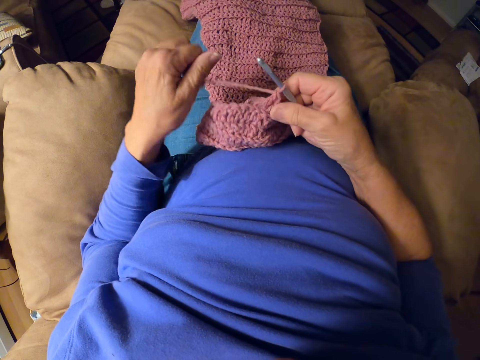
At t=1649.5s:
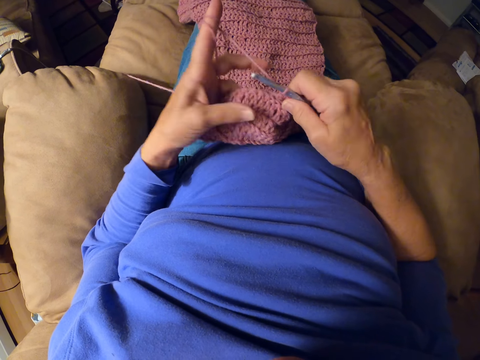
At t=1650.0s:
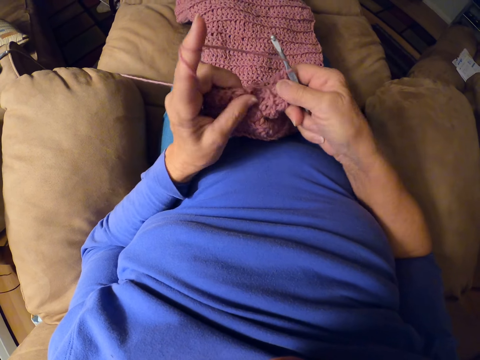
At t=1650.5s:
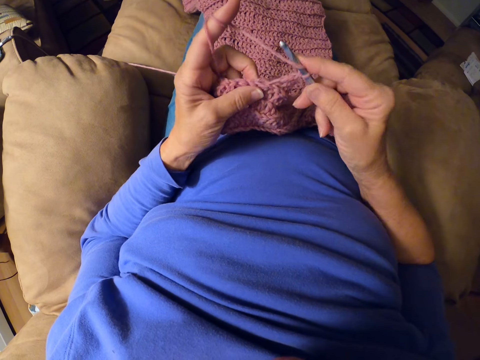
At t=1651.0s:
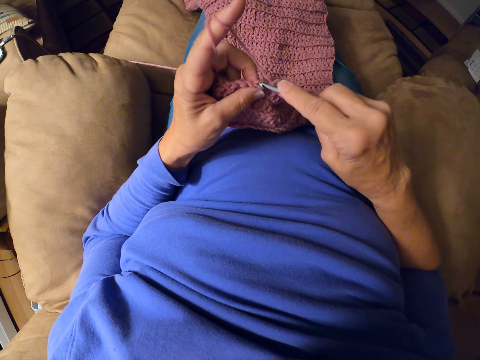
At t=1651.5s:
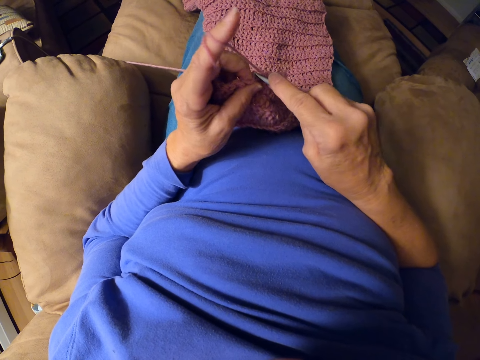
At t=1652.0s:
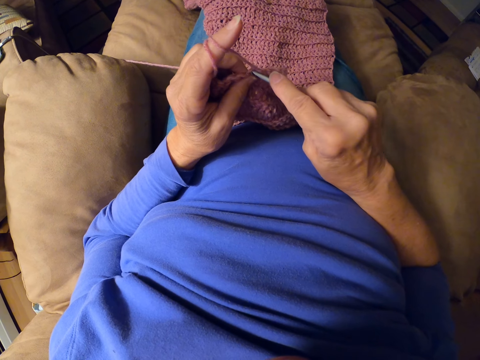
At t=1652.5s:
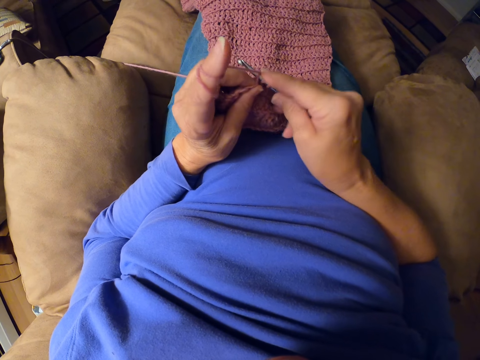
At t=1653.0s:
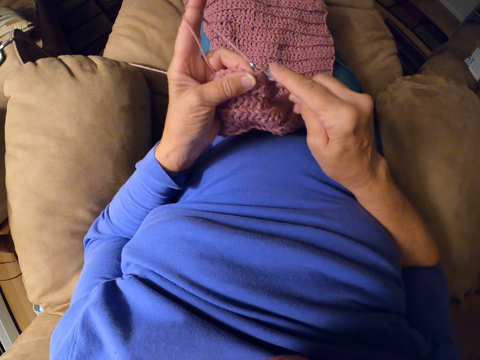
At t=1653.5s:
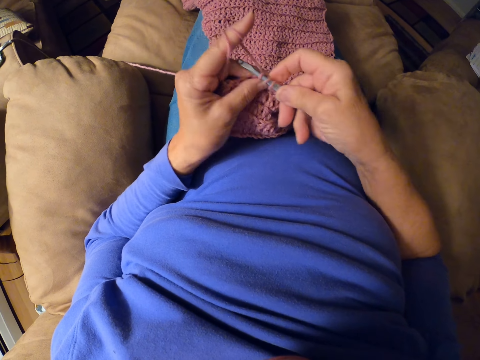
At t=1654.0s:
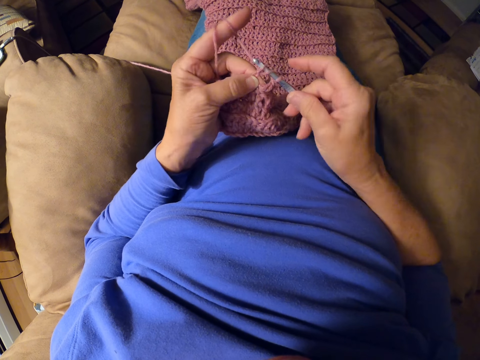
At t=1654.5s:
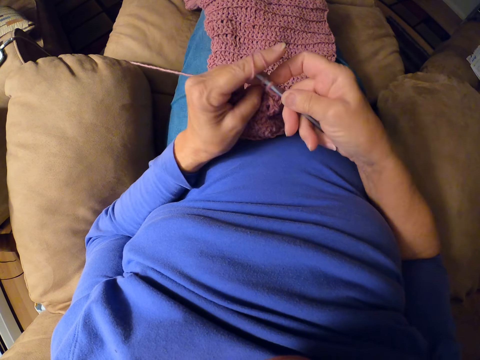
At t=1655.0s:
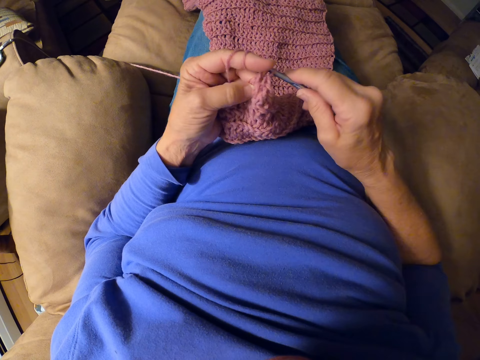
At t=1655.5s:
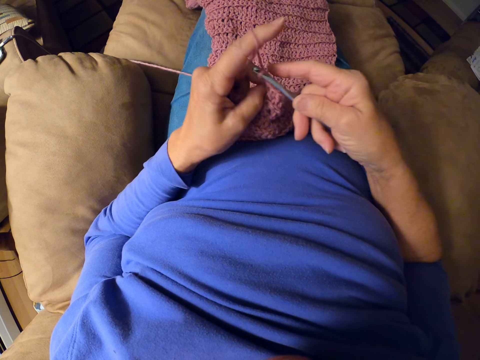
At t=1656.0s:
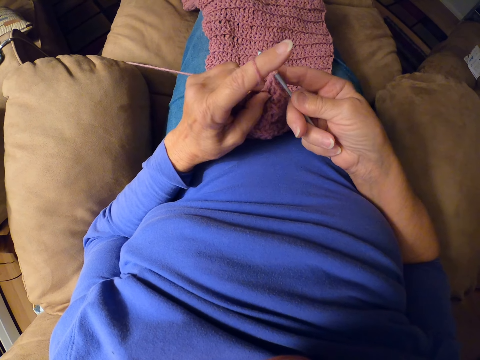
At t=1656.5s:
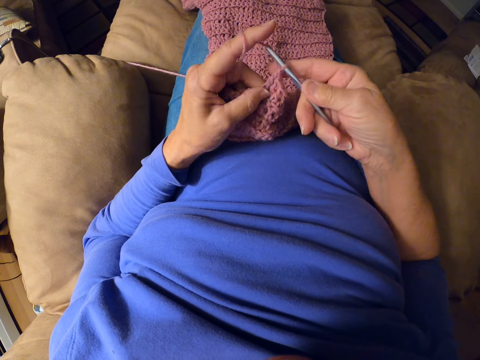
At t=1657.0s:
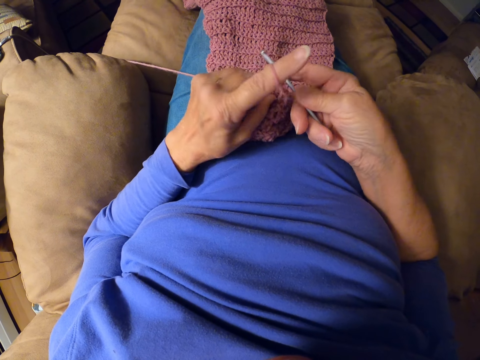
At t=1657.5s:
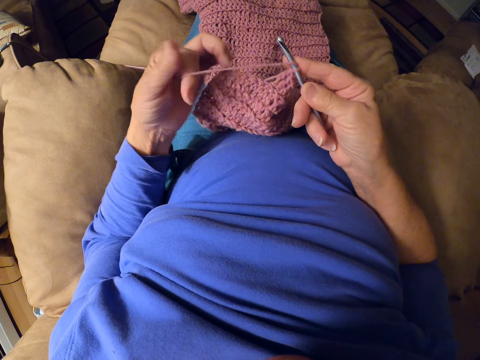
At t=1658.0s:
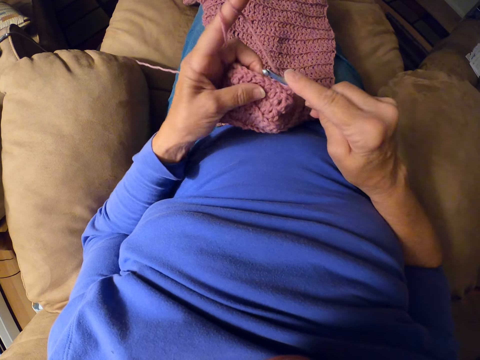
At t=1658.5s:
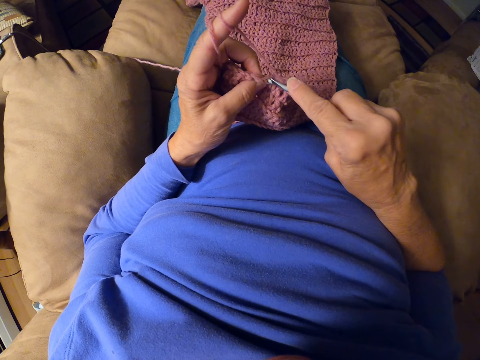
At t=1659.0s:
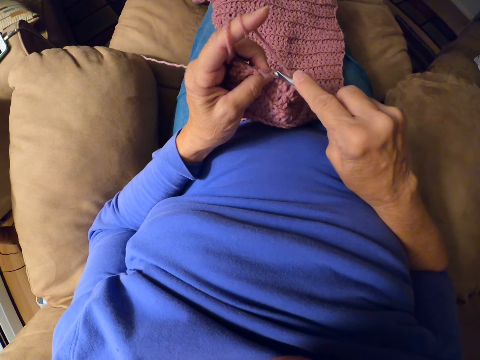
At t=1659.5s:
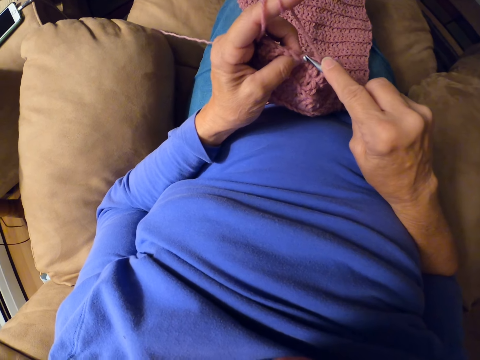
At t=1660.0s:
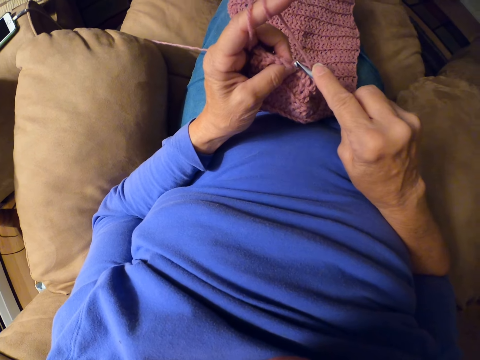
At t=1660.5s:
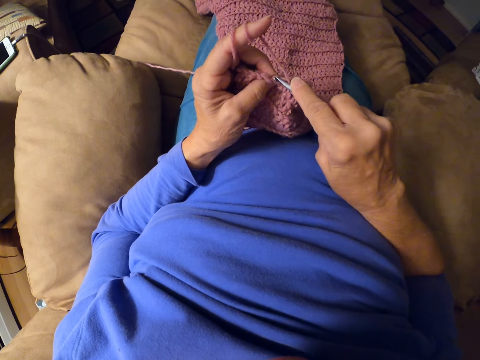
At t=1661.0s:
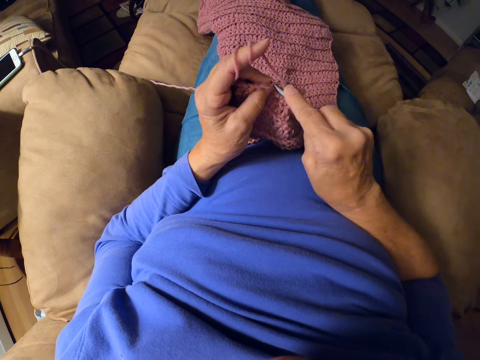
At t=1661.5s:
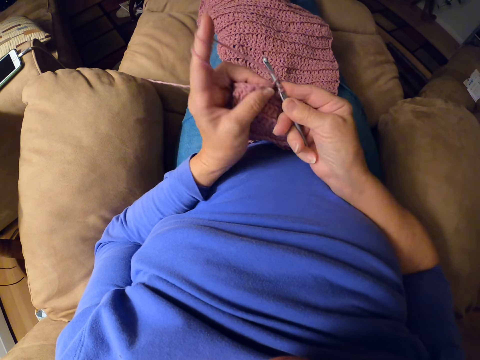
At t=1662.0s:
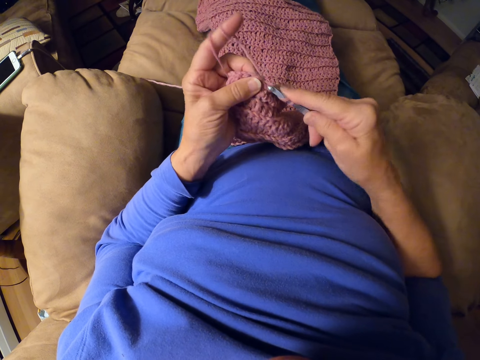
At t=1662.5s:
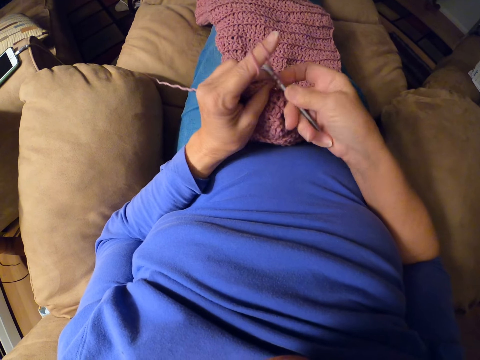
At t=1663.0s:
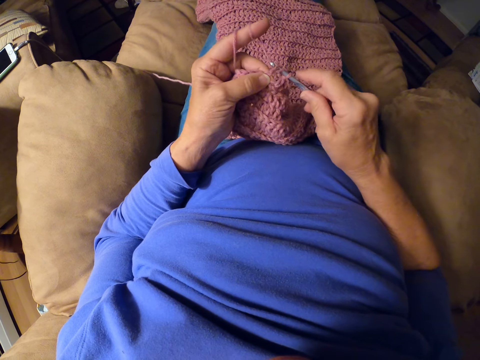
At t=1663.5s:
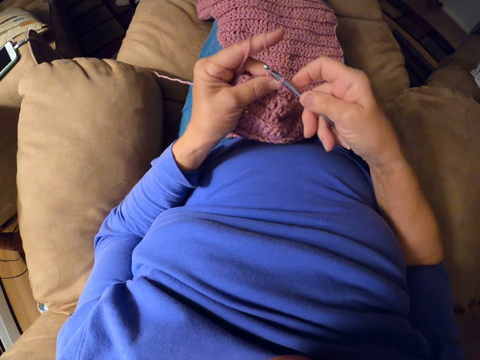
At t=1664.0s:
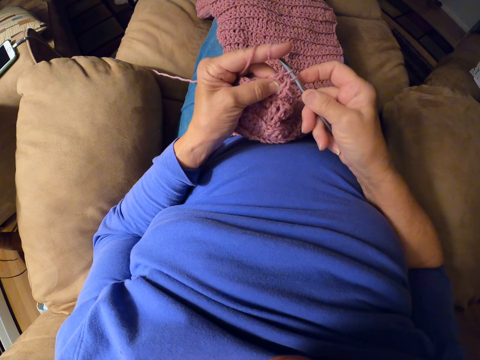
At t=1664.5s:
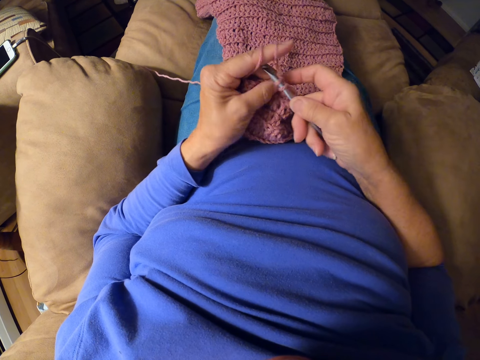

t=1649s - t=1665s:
The camera wearer rolls yarn around her finger. She sews the sweater fabric and crochets with the crochet hook. She rolls the yarn around her finger. She sews the sweater fabric and crochets with the crochet hook.

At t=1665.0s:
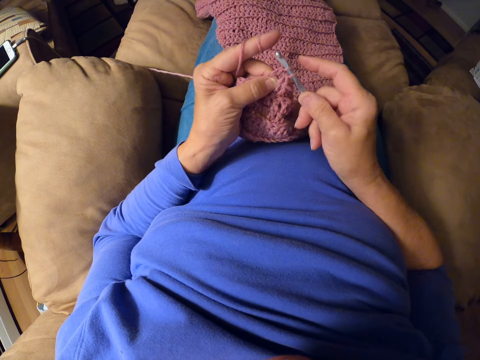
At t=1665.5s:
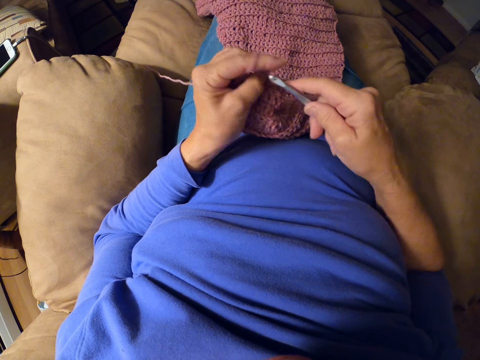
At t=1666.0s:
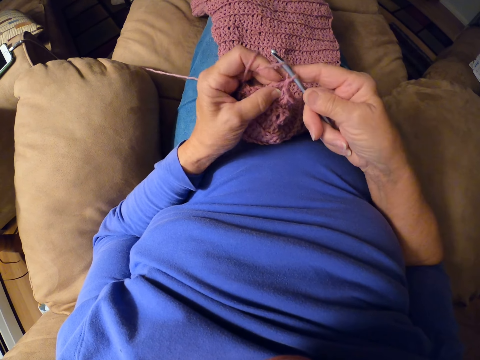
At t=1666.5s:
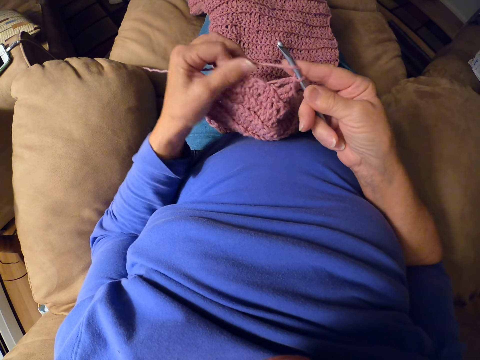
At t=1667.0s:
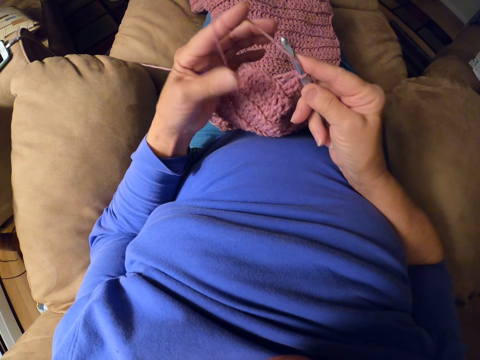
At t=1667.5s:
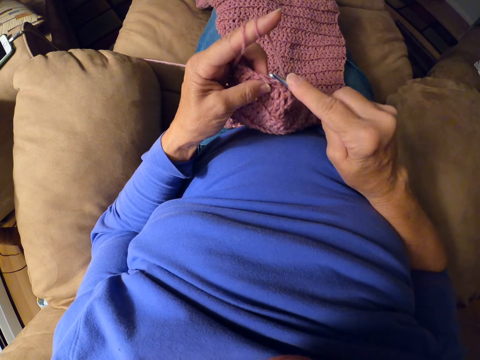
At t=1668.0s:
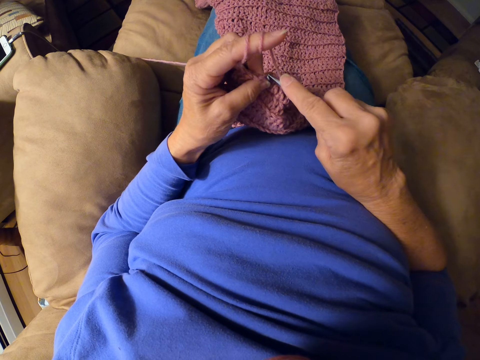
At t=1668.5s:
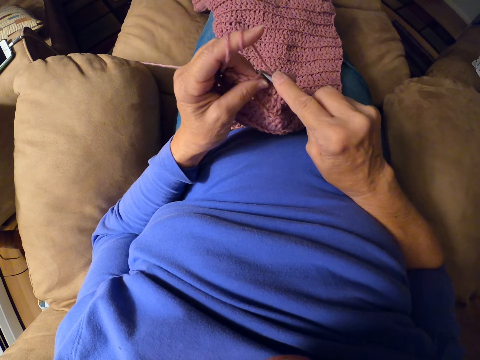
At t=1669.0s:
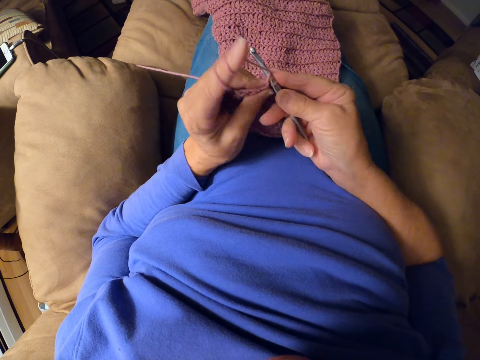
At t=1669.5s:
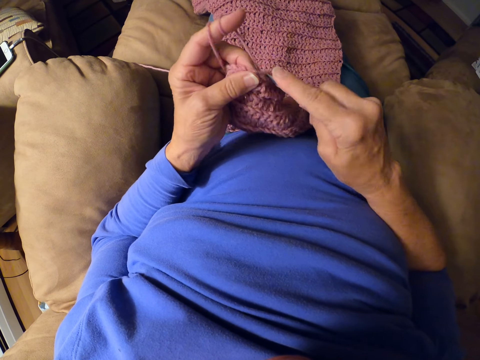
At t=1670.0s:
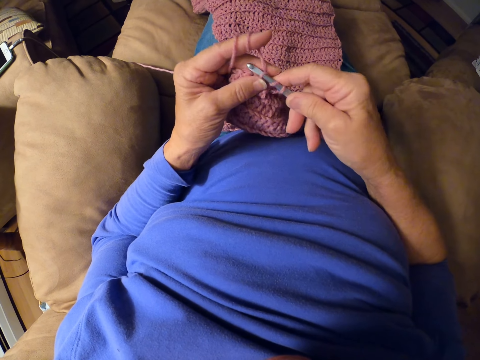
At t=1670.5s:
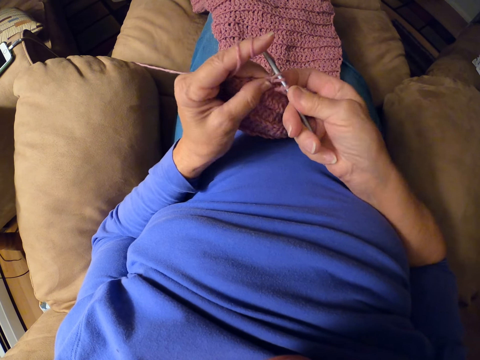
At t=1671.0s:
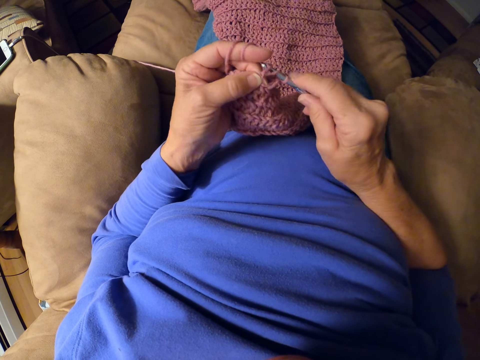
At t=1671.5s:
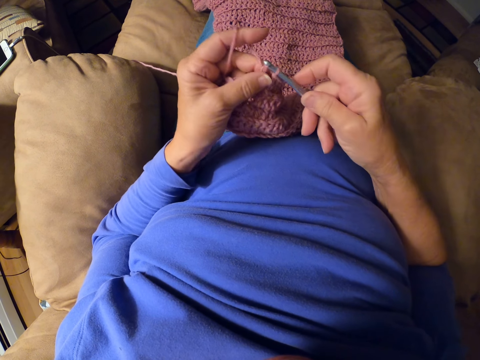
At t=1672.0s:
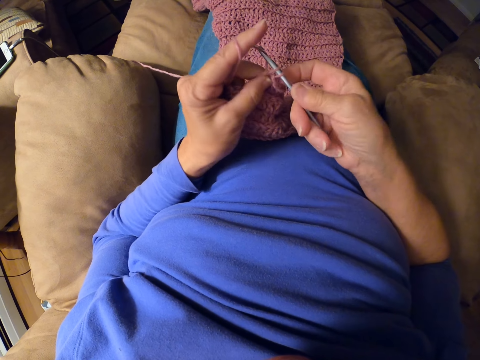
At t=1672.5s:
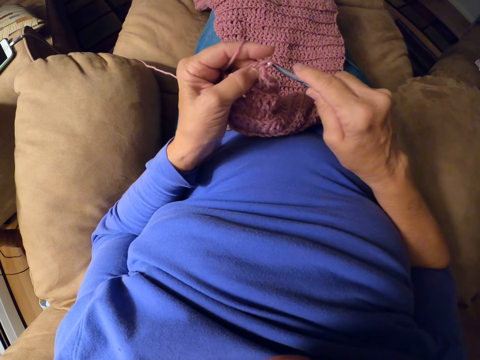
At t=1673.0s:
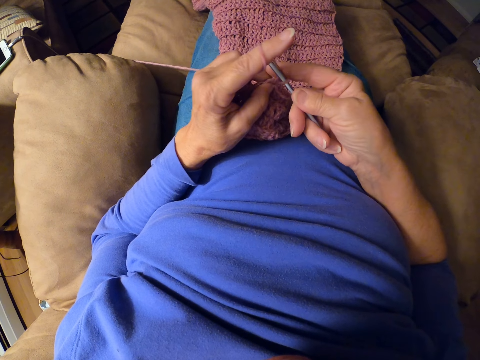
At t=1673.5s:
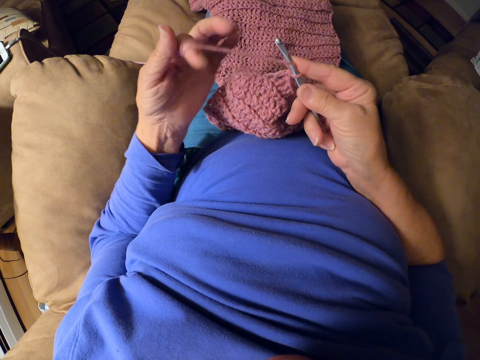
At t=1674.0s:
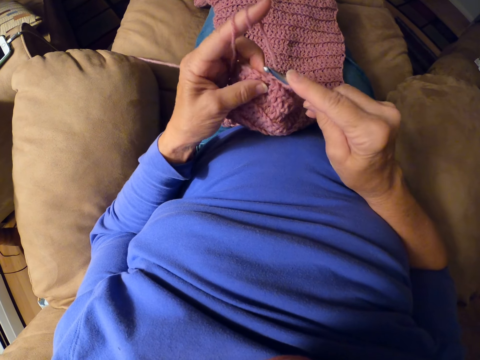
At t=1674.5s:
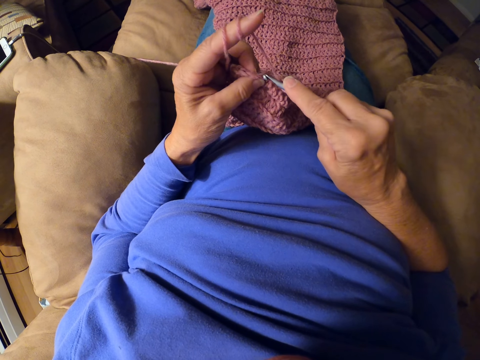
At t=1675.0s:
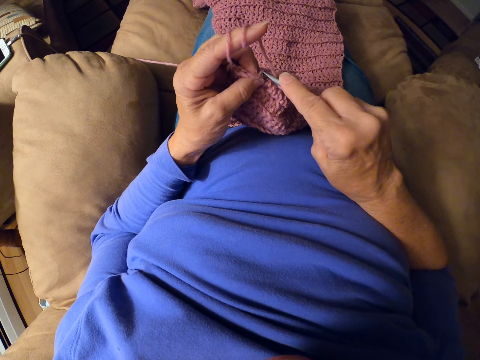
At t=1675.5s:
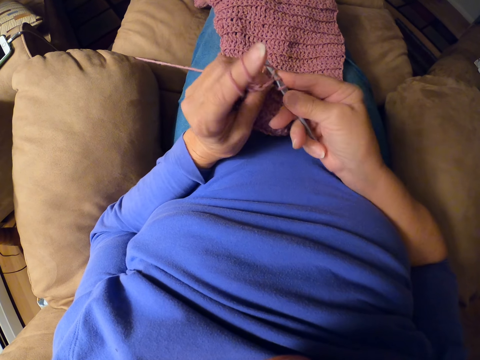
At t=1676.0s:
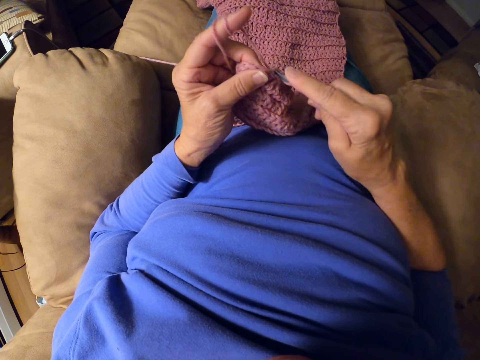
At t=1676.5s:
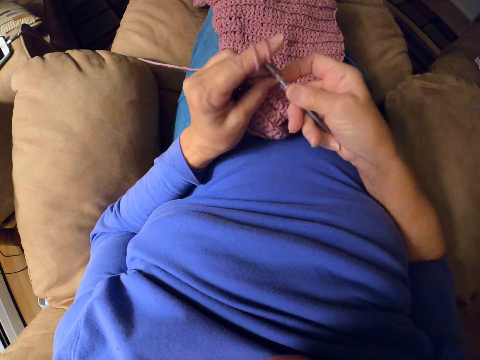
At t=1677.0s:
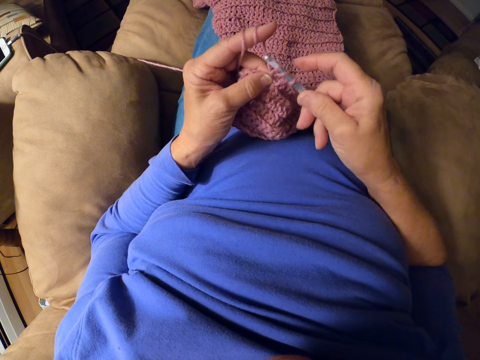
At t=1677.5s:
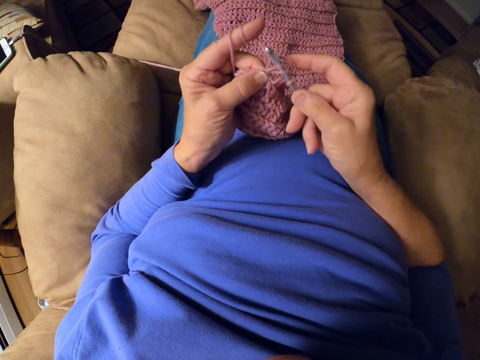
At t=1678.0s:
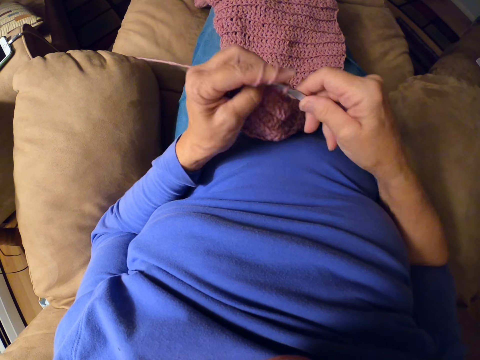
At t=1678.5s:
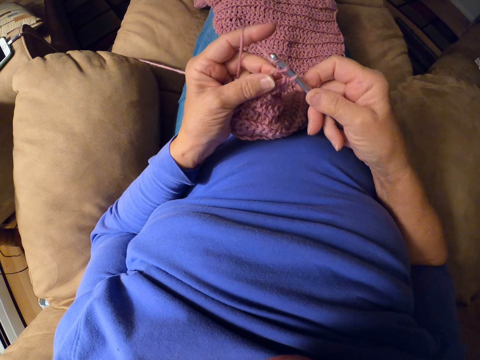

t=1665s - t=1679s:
The camera wearer adjusts her left hand. She crochets with the crochet hook. She rolls yarn around her finger. She sews the sweater fabric and crochets with the crochet hook.
